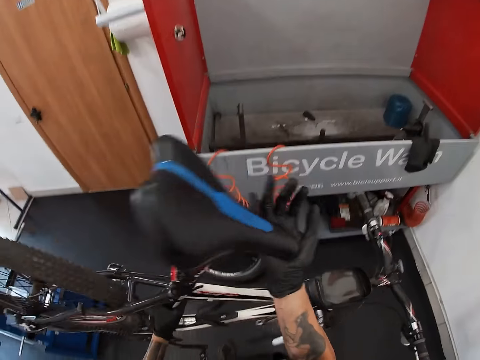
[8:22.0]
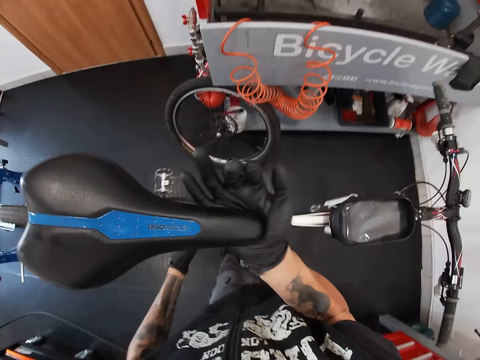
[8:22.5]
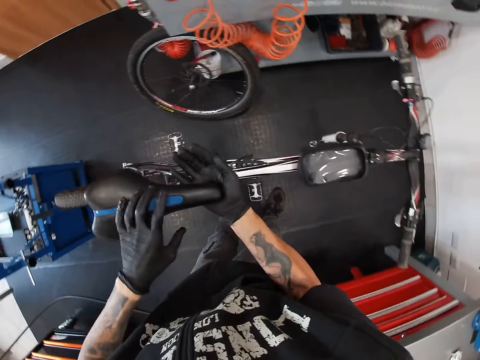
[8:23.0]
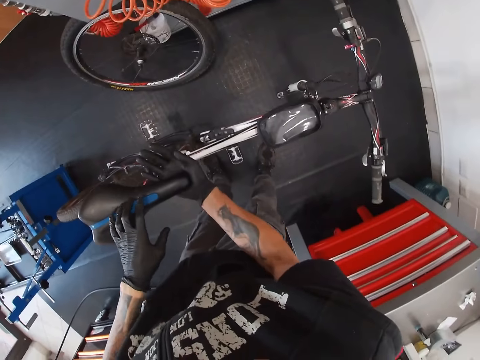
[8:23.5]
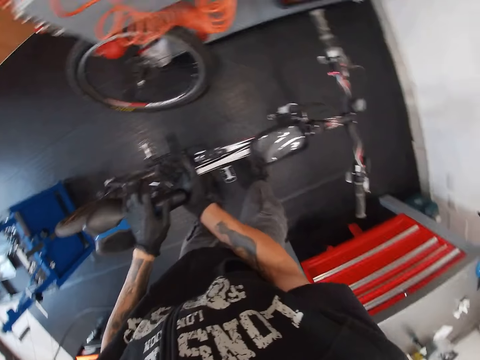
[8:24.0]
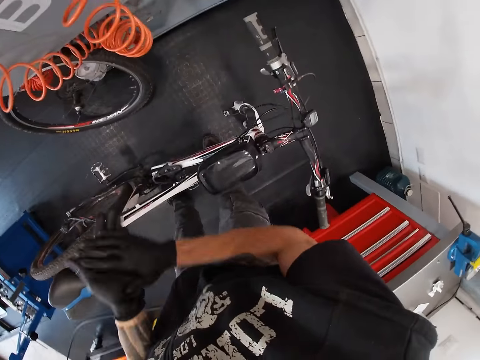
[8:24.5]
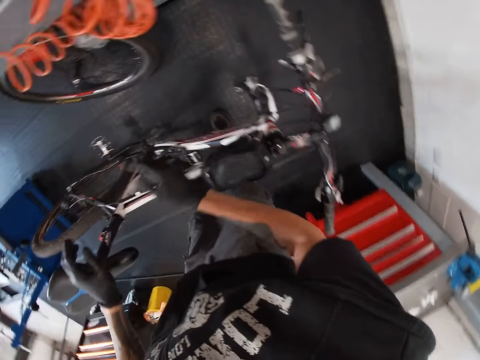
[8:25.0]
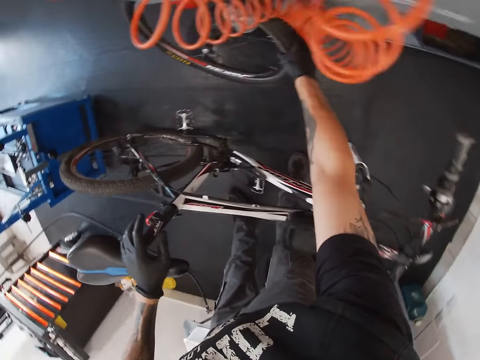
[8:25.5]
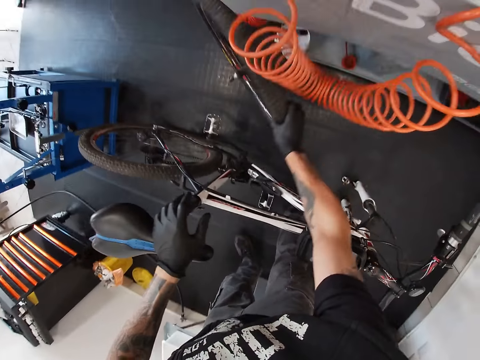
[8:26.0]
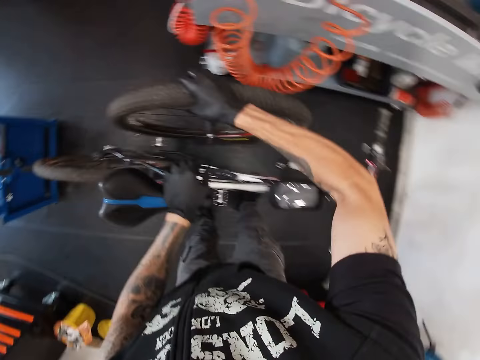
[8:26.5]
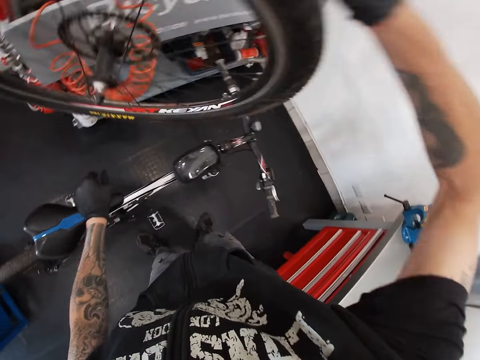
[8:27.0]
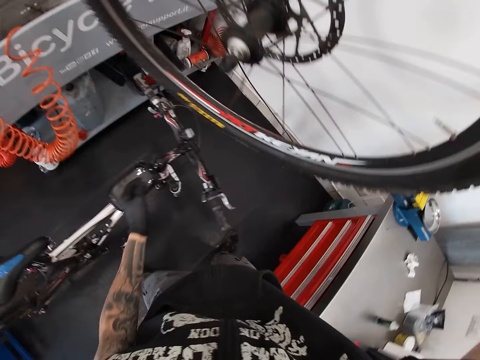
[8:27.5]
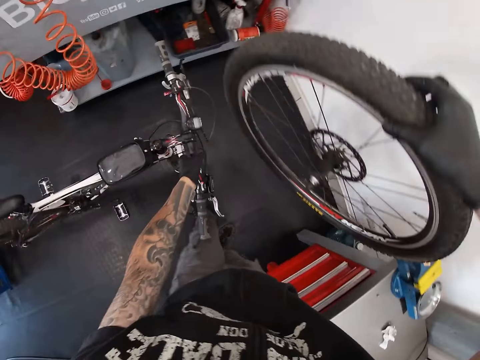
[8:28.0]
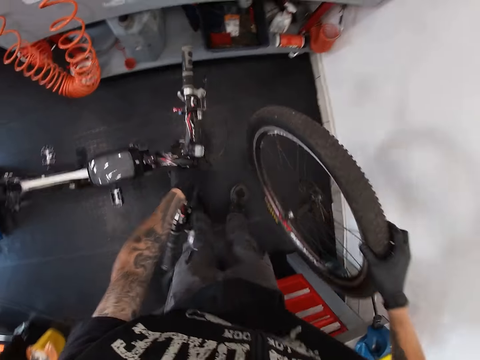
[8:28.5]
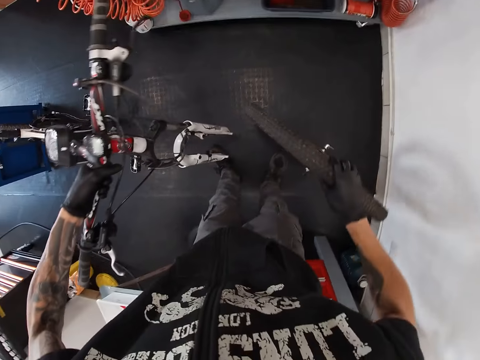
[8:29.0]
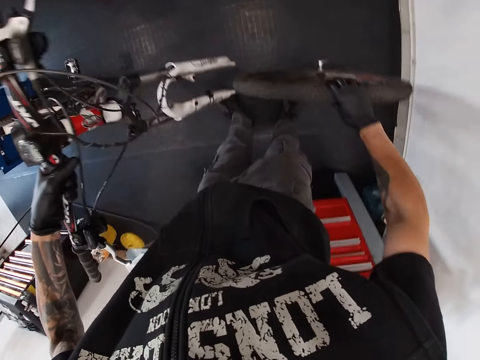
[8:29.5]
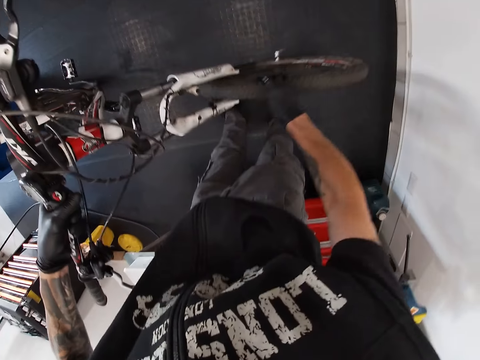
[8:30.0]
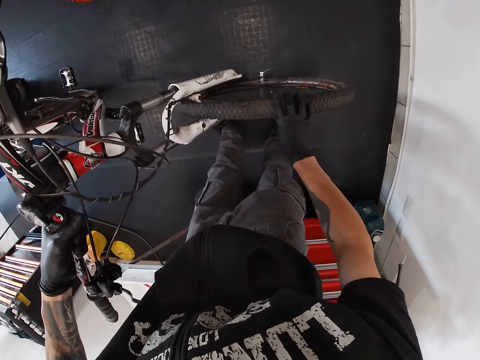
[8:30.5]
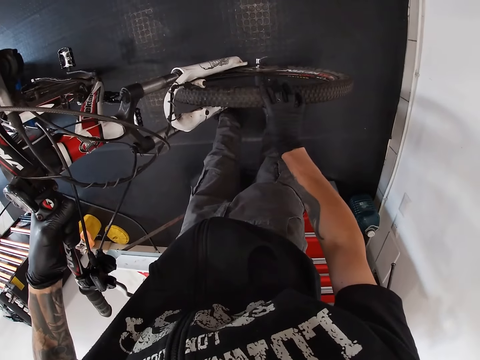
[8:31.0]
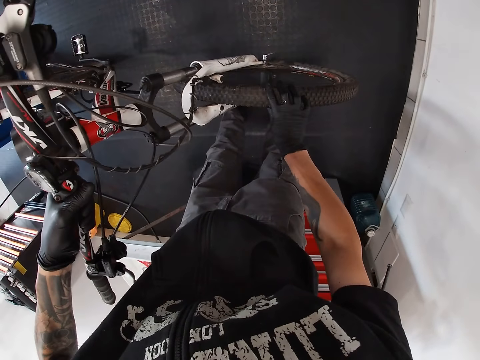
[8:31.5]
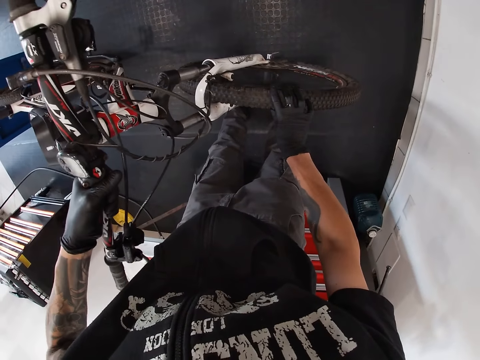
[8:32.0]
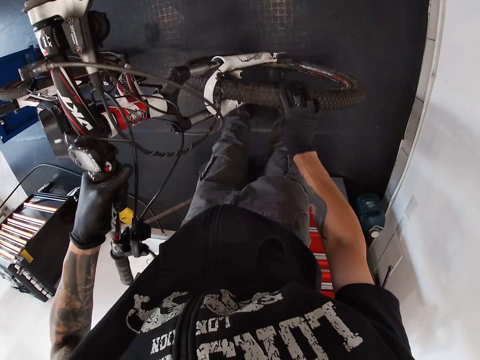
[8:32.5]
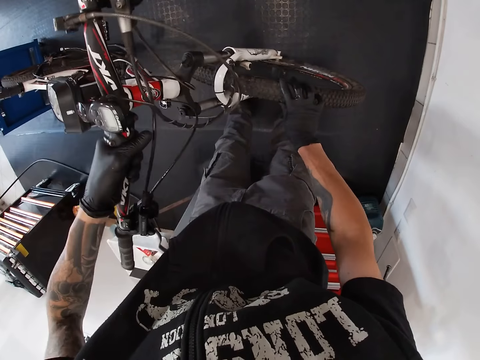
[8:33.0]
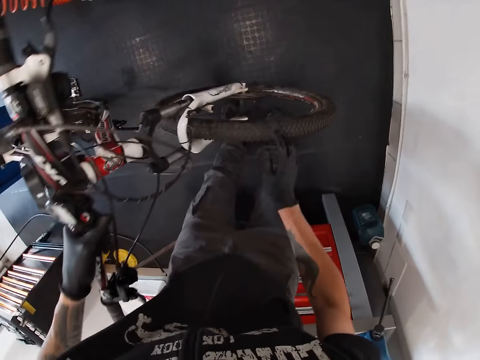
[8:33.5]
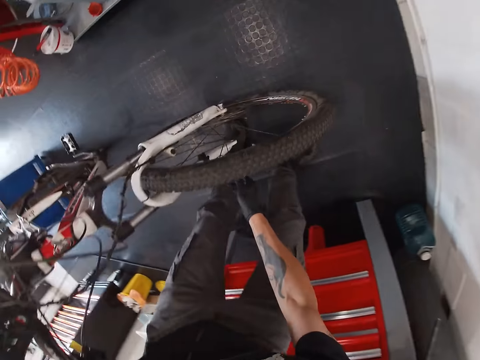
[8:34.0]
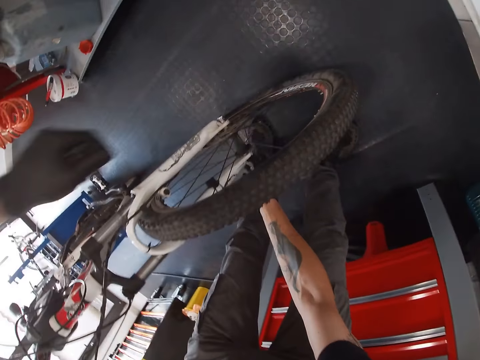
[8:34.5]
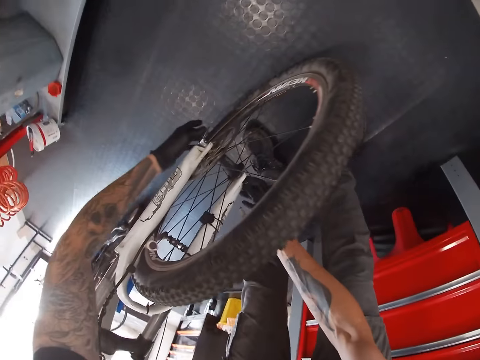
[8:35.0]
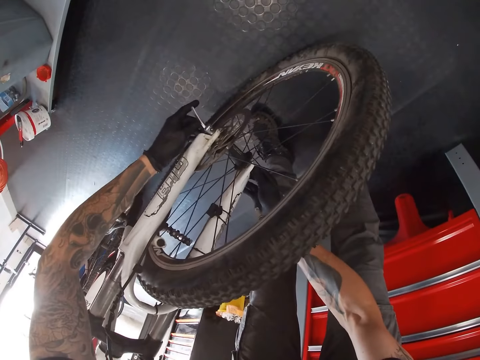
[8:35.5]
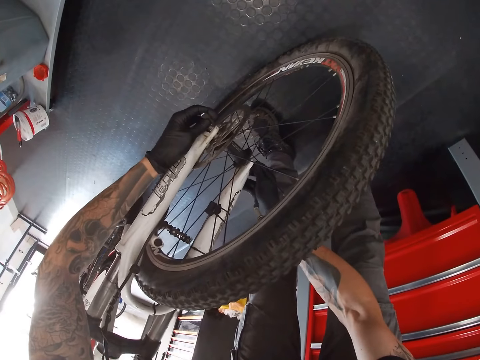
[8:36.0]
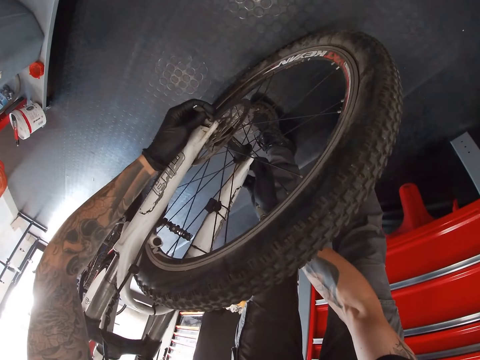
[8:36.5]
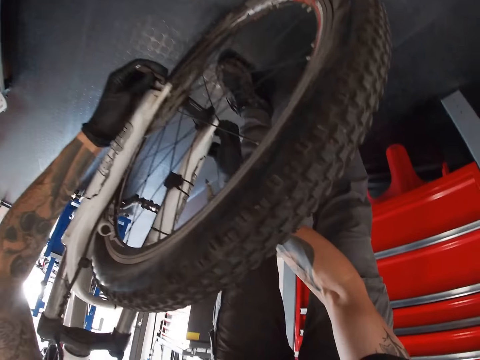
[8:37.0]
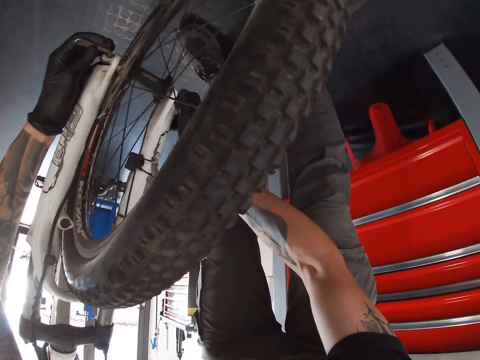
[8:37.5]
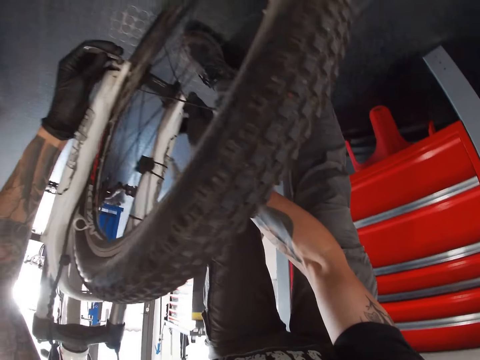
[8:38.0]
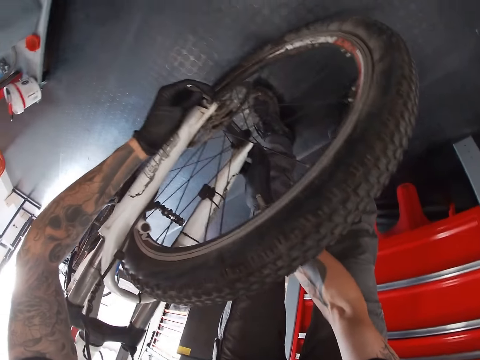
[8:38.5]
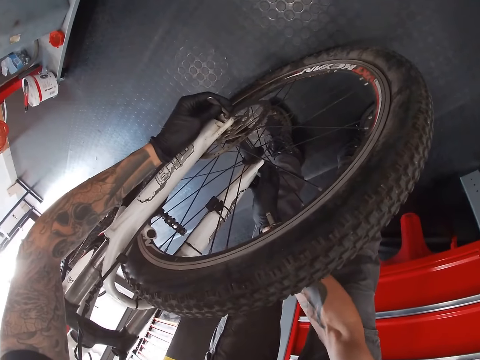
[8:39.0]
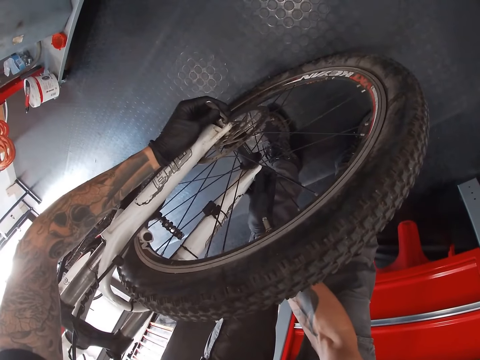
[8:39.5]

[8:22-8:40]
The camera wearer drops the bicycle on the floor with both hands. He picks up the tire from the floor with his right hand. He raises the bicycle. He fixes the tire to the front wheel axle of the bicycle with both hands. He tightens the bicycle screws.

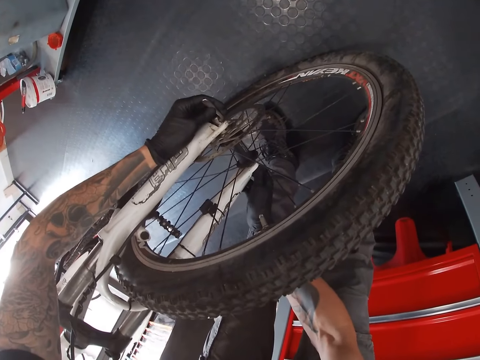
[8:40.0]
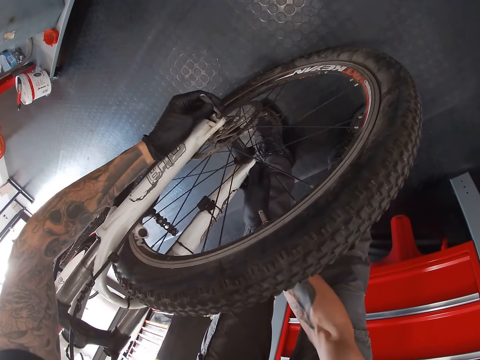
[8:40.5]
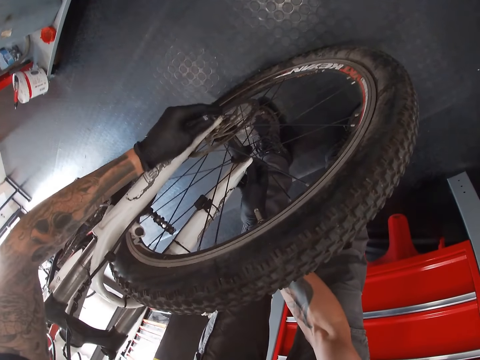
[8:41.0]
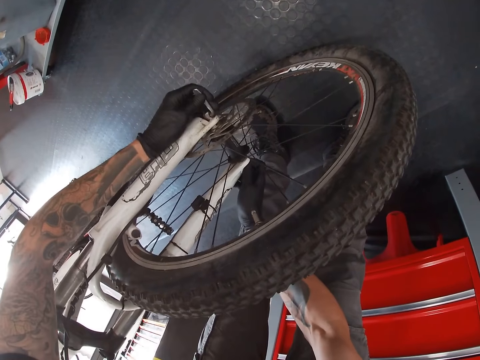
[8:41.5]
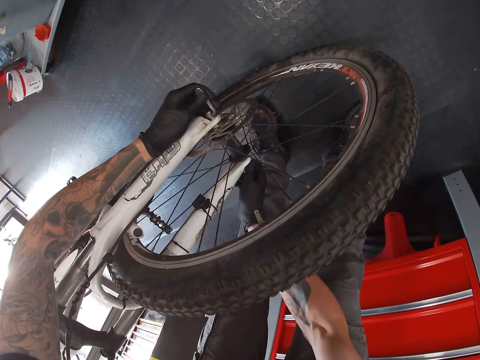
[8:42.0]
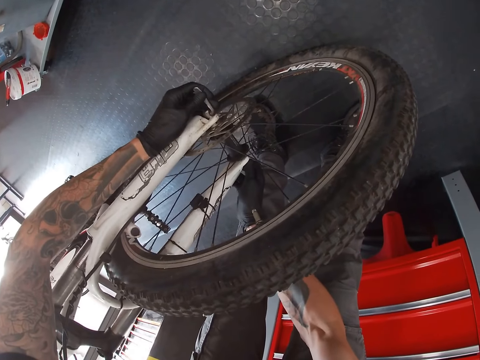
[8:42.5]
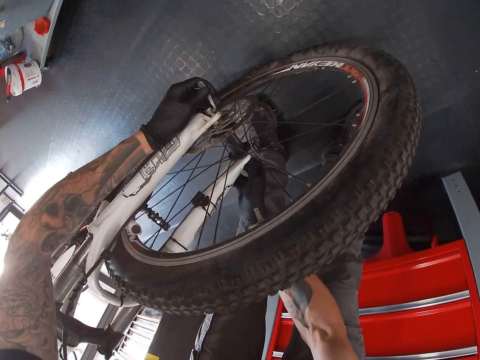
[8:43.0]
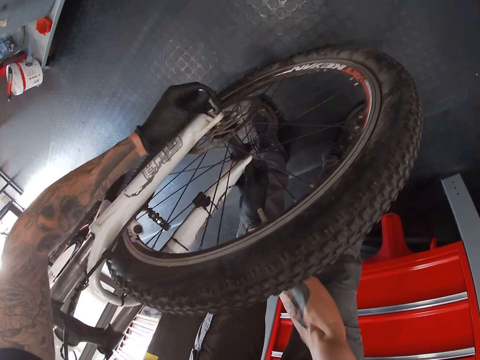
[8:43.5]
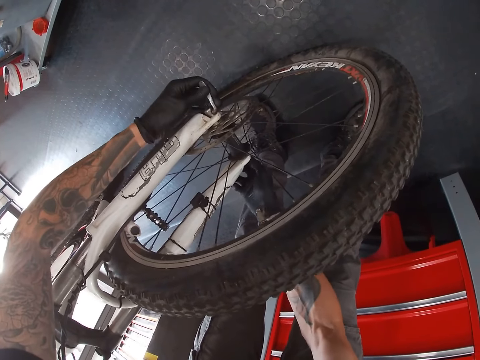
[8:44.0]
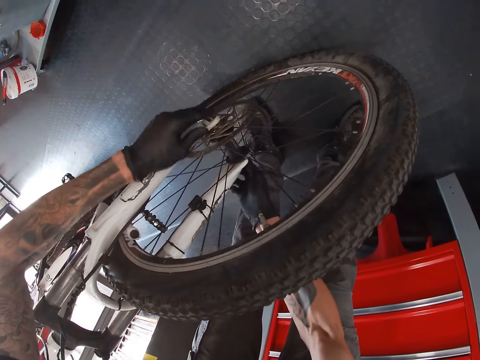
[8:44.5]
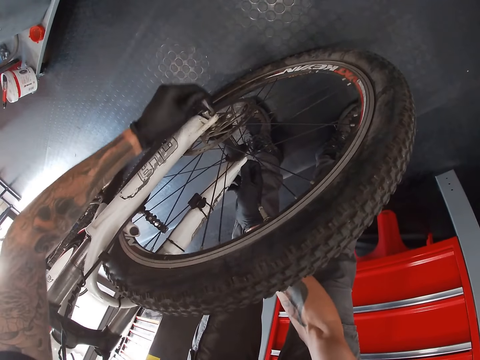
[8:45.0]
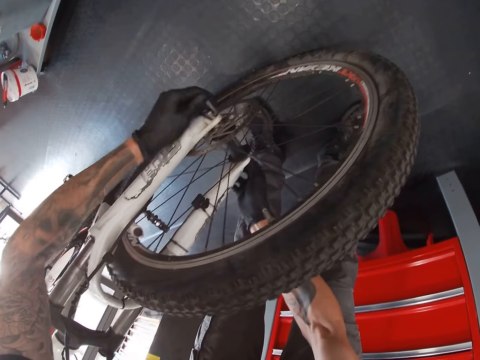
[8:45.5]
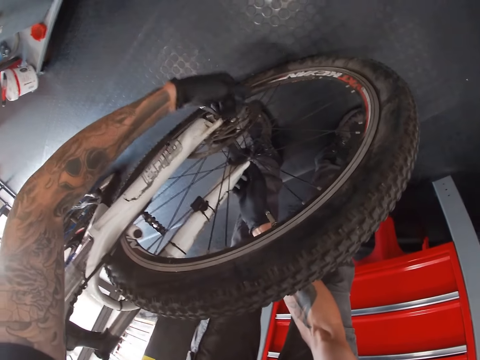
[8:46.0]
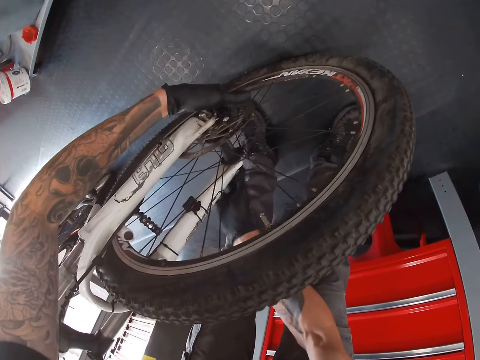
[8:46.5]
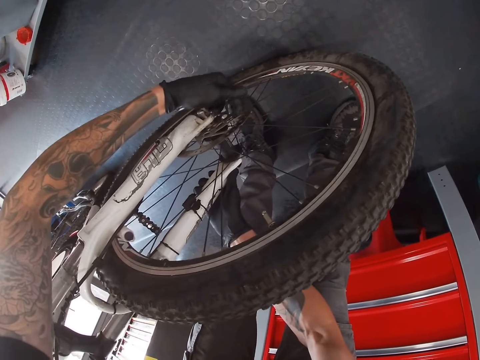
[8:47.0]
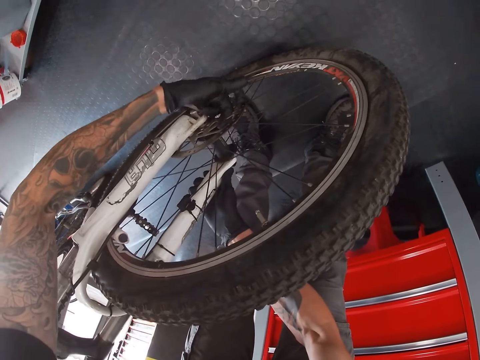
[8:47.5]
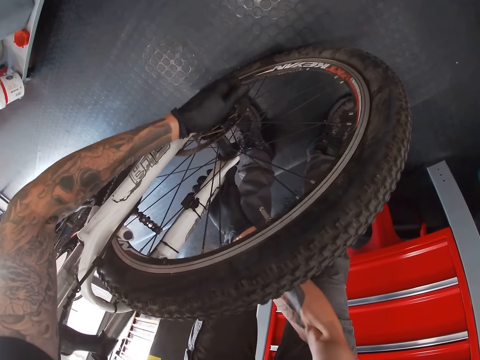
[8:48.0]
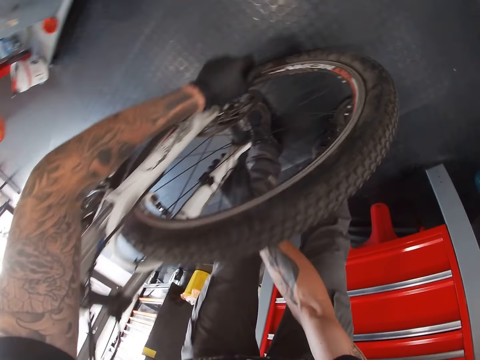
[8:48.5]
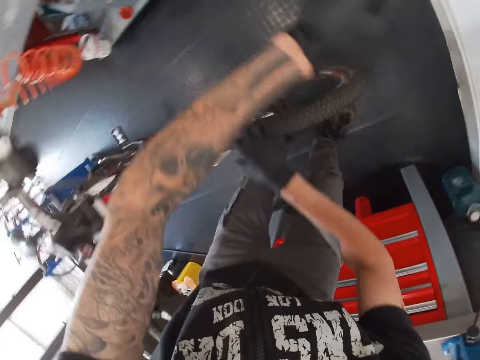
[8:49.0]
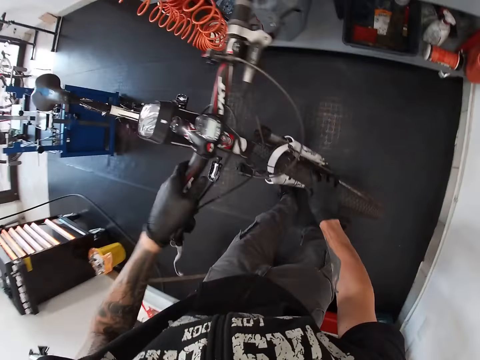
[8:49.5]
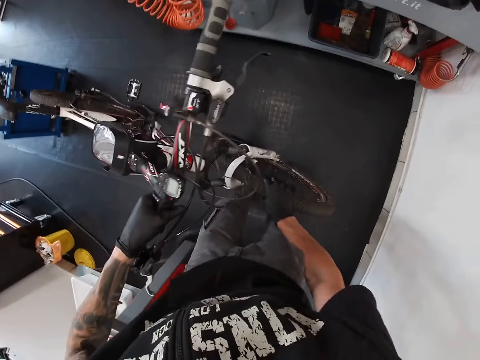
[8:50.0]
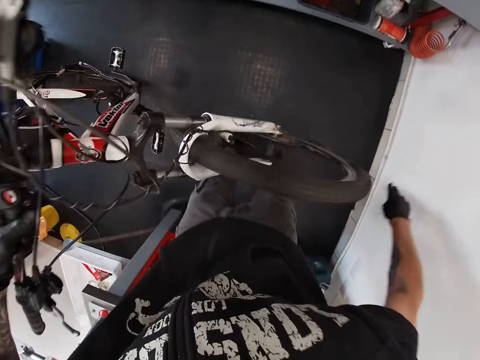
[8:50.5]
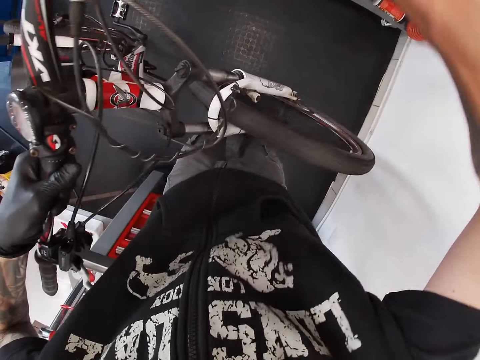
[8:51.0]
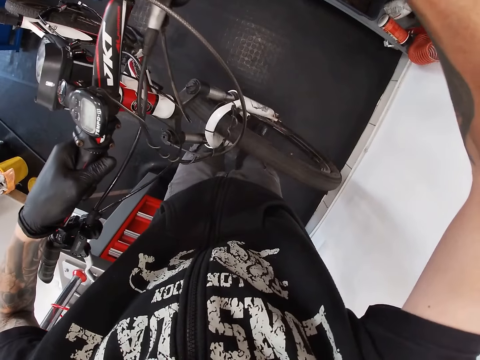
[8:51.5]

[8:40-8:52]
The camera wearer rotates the bicycle wheel. He lifts the bicycle with his left hand.
